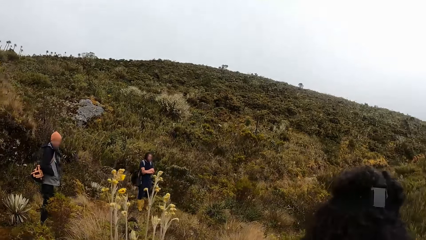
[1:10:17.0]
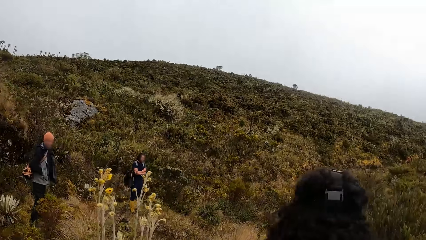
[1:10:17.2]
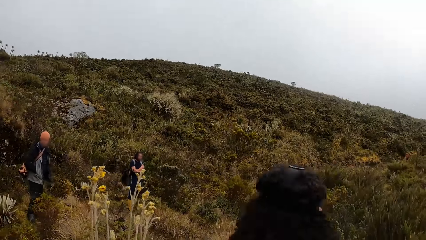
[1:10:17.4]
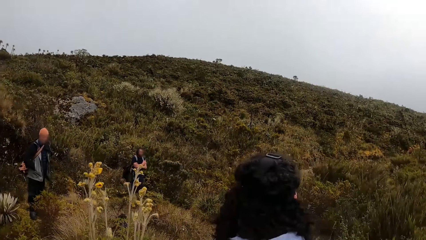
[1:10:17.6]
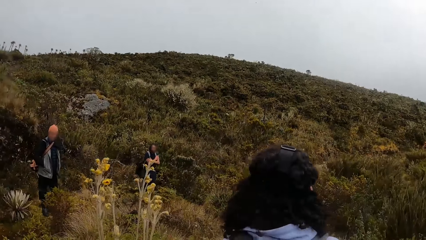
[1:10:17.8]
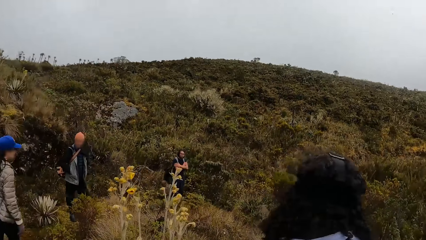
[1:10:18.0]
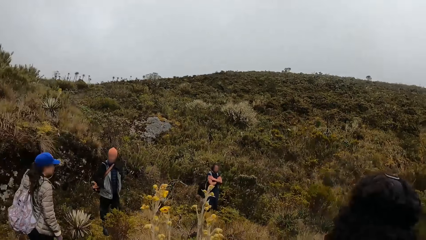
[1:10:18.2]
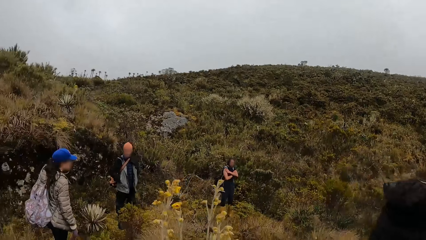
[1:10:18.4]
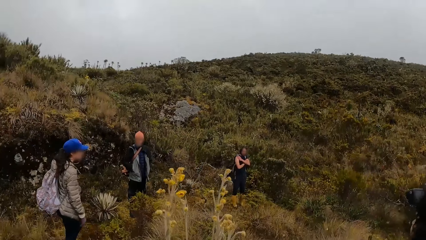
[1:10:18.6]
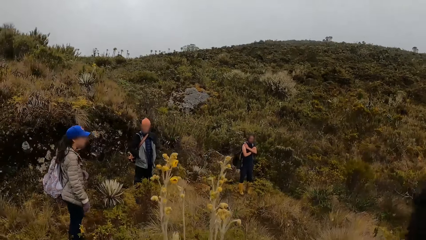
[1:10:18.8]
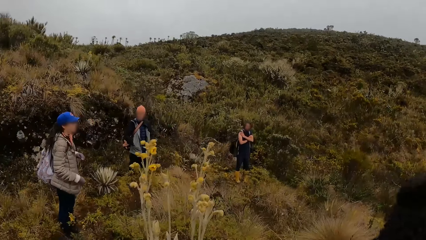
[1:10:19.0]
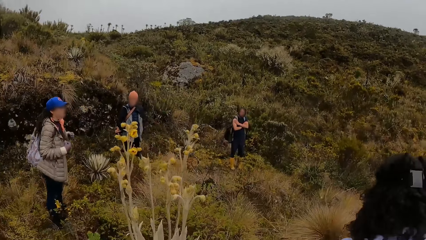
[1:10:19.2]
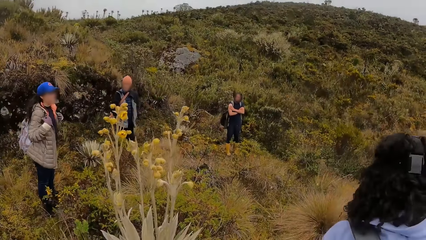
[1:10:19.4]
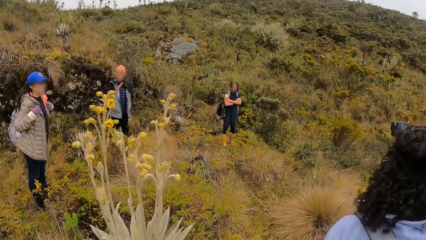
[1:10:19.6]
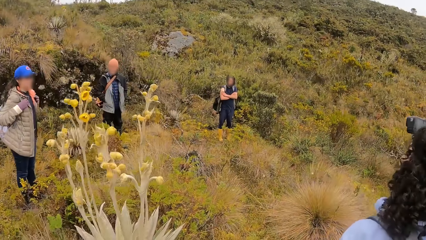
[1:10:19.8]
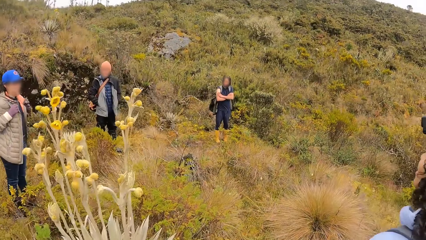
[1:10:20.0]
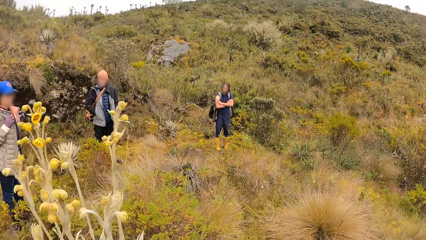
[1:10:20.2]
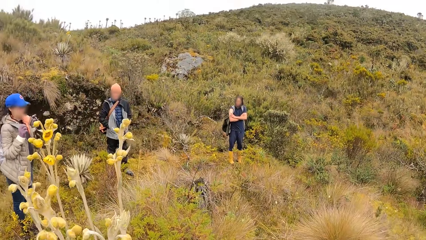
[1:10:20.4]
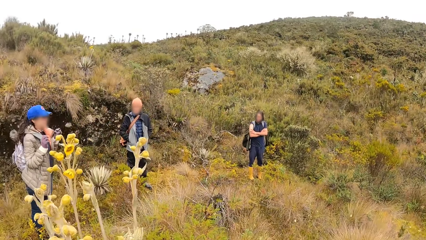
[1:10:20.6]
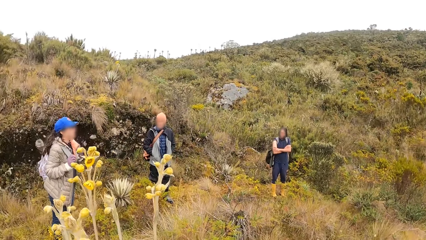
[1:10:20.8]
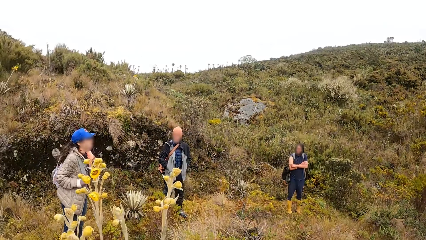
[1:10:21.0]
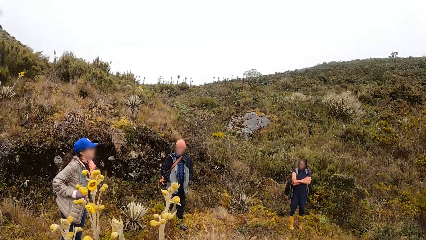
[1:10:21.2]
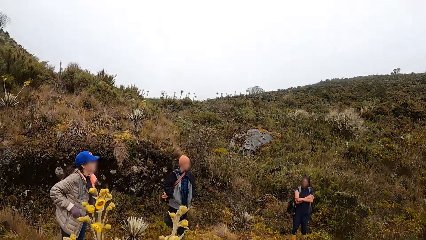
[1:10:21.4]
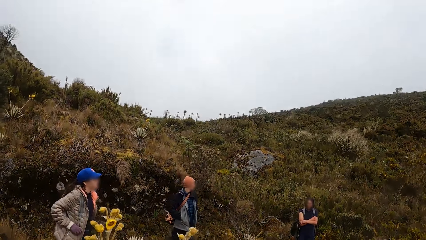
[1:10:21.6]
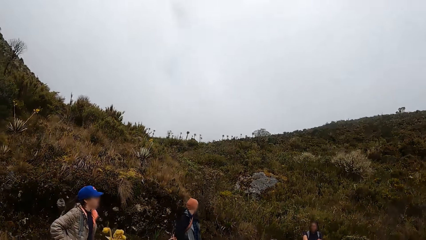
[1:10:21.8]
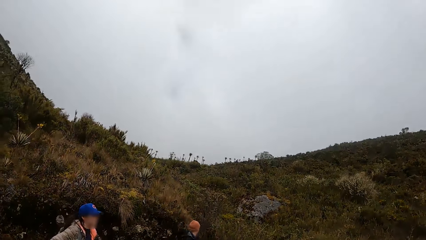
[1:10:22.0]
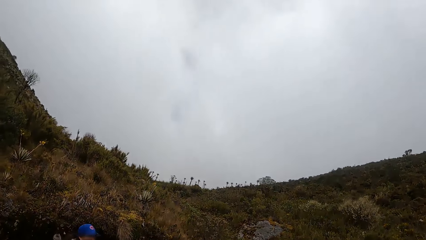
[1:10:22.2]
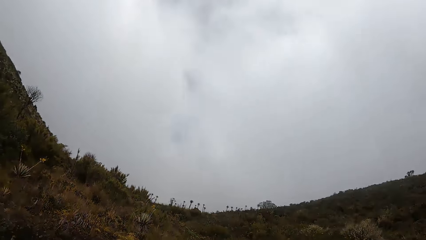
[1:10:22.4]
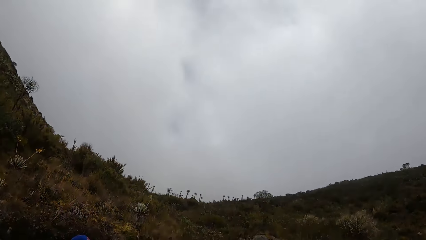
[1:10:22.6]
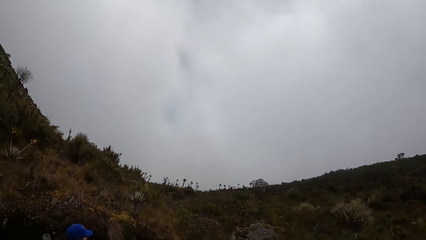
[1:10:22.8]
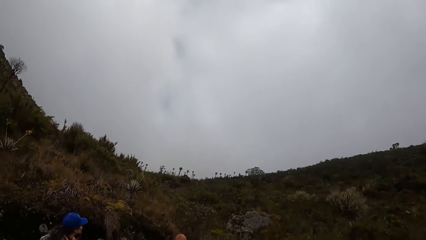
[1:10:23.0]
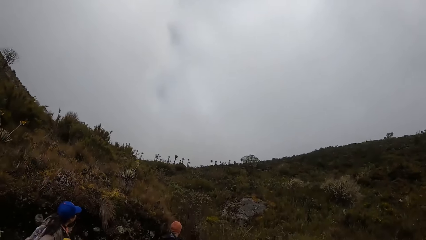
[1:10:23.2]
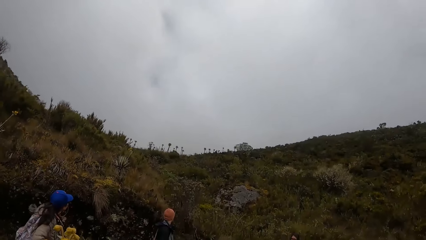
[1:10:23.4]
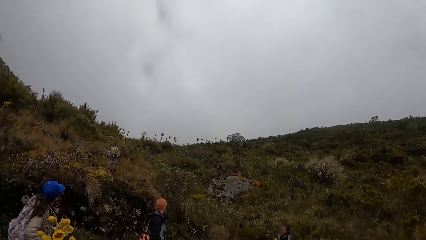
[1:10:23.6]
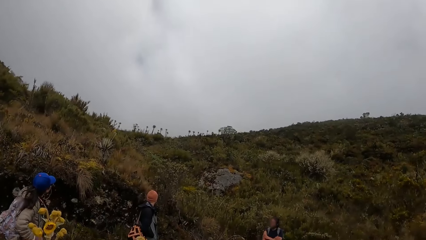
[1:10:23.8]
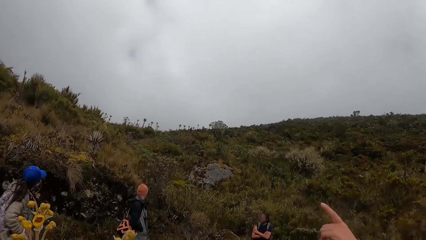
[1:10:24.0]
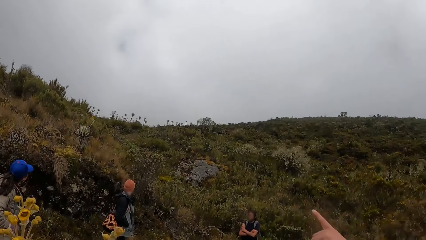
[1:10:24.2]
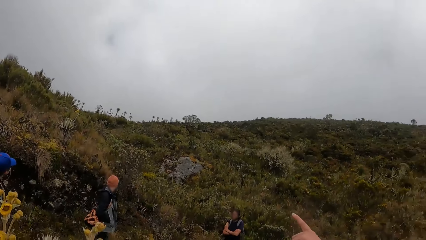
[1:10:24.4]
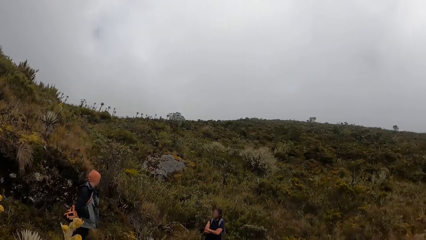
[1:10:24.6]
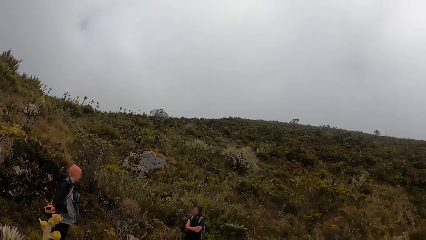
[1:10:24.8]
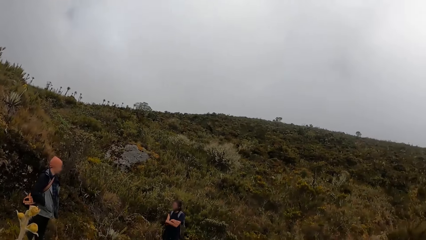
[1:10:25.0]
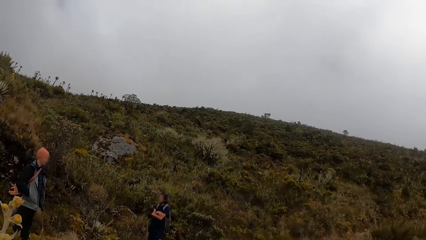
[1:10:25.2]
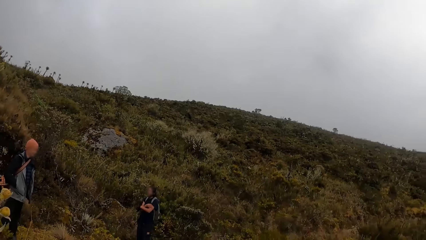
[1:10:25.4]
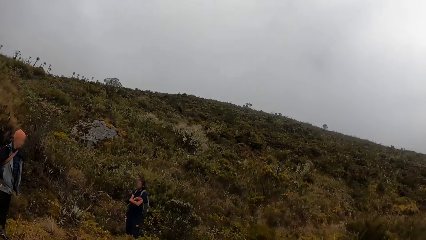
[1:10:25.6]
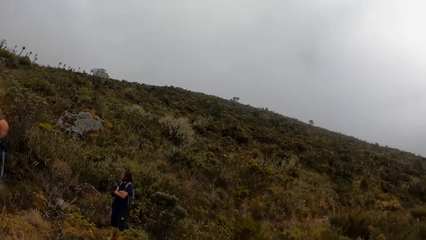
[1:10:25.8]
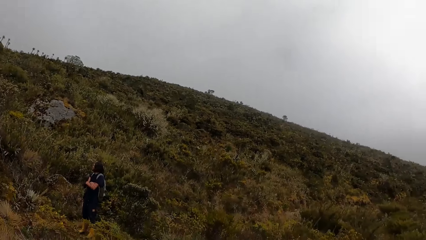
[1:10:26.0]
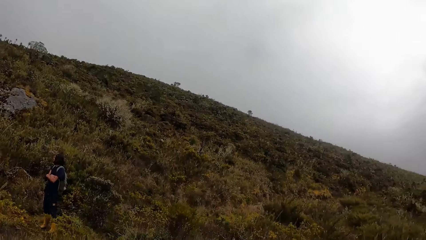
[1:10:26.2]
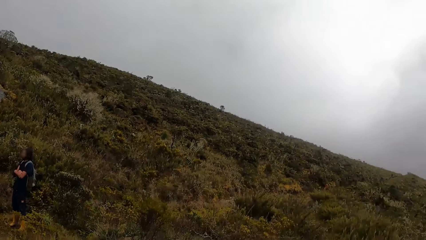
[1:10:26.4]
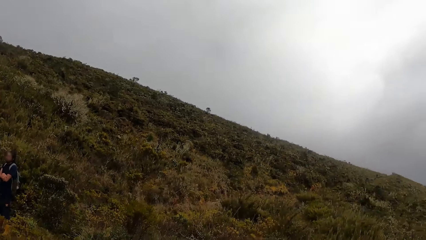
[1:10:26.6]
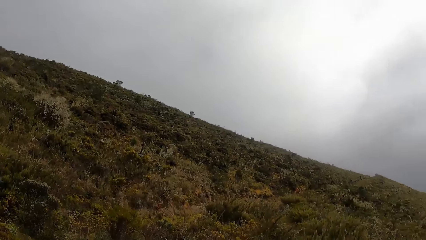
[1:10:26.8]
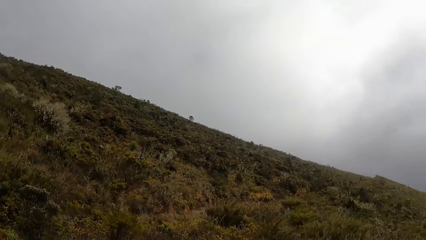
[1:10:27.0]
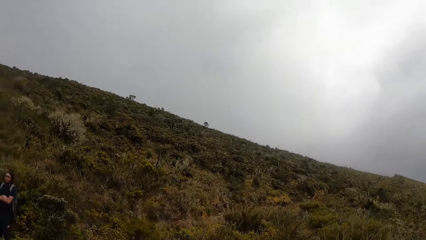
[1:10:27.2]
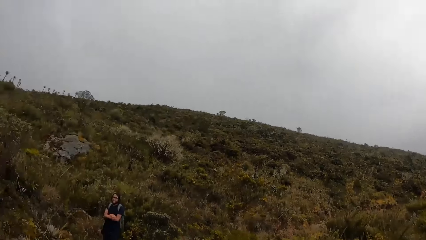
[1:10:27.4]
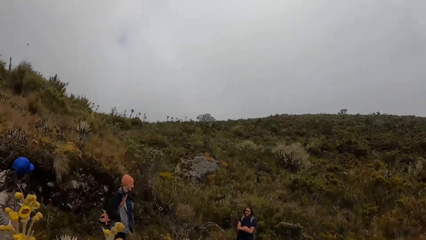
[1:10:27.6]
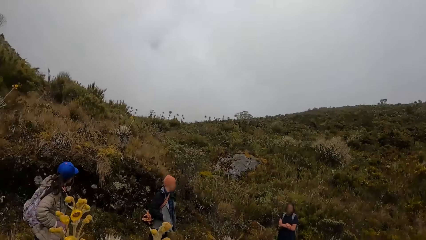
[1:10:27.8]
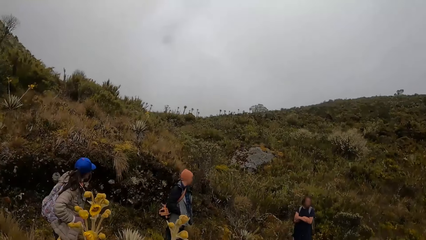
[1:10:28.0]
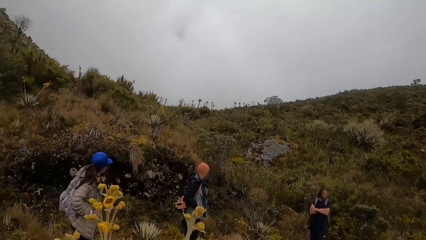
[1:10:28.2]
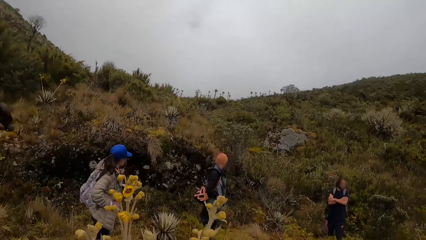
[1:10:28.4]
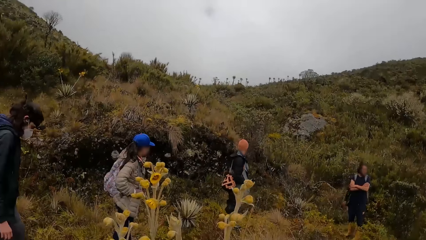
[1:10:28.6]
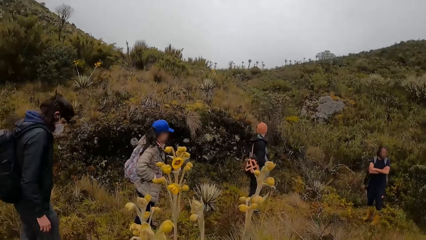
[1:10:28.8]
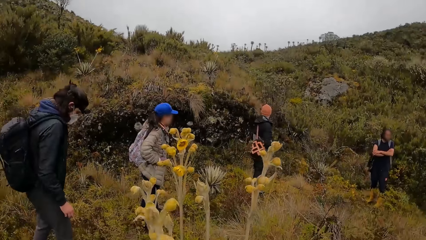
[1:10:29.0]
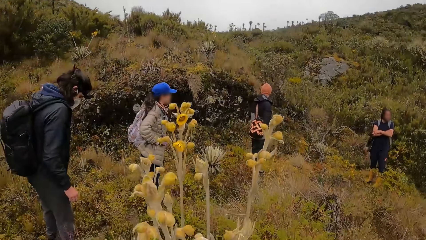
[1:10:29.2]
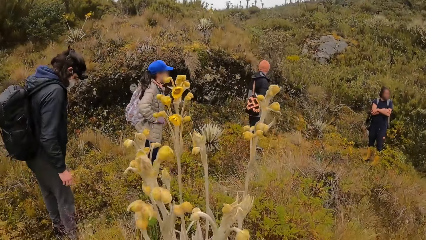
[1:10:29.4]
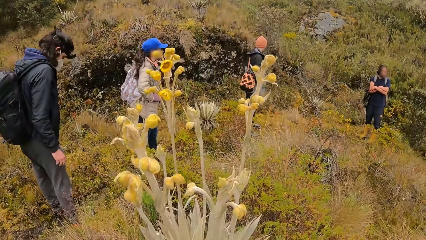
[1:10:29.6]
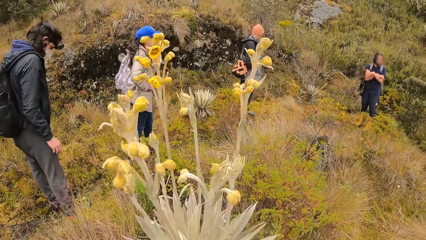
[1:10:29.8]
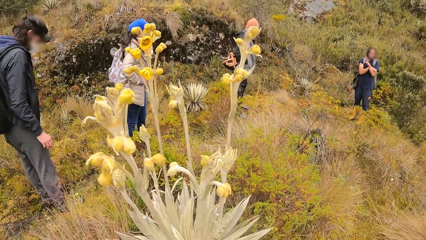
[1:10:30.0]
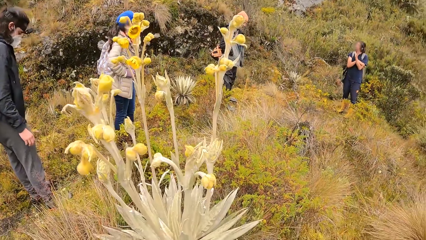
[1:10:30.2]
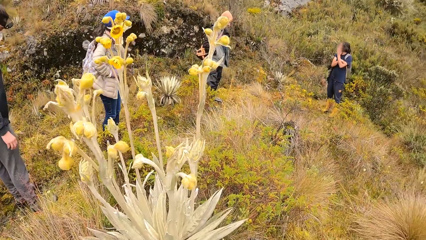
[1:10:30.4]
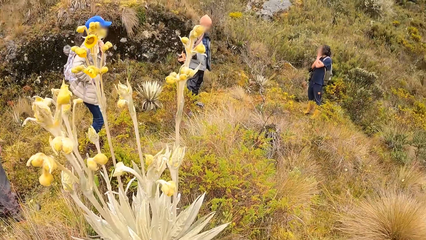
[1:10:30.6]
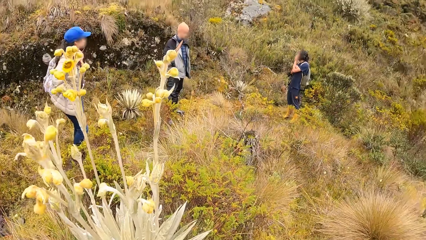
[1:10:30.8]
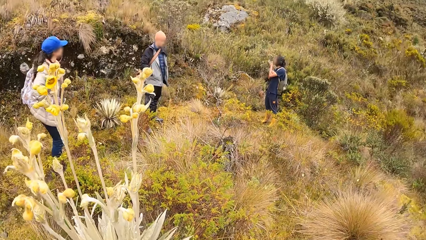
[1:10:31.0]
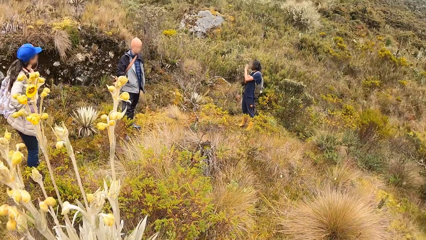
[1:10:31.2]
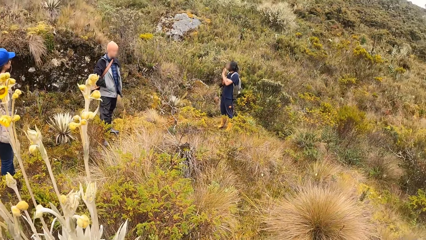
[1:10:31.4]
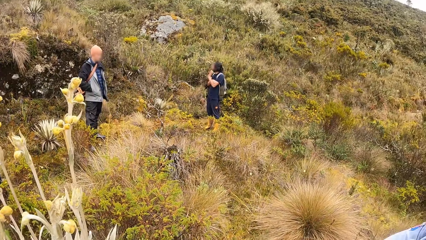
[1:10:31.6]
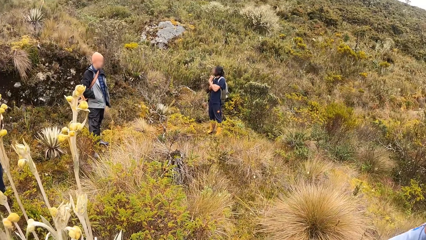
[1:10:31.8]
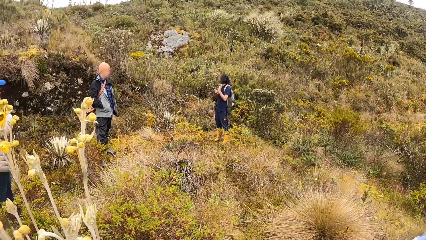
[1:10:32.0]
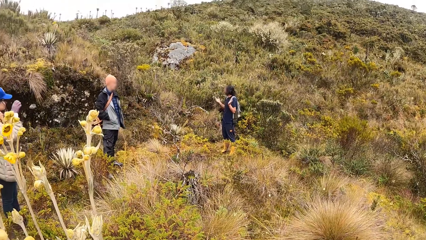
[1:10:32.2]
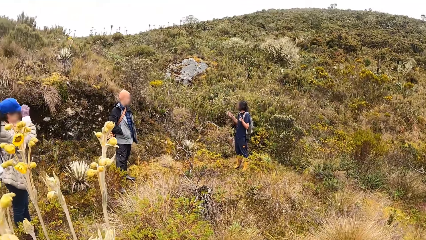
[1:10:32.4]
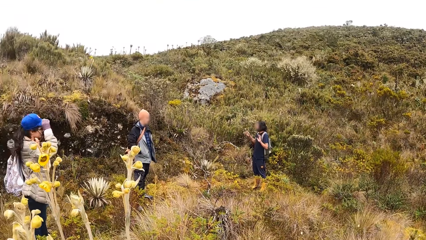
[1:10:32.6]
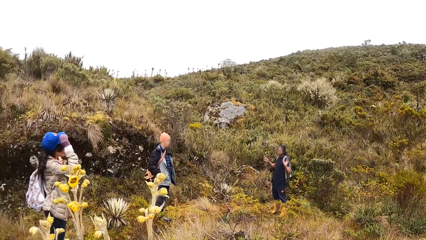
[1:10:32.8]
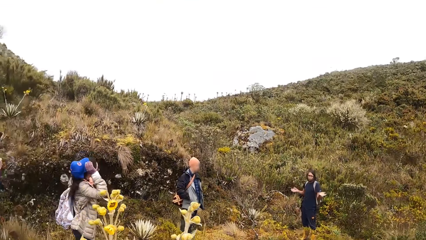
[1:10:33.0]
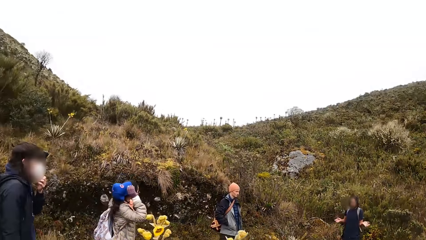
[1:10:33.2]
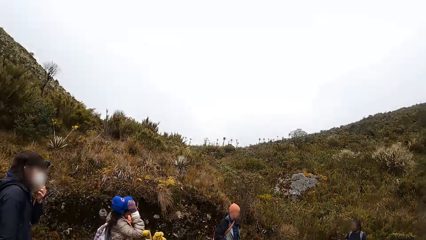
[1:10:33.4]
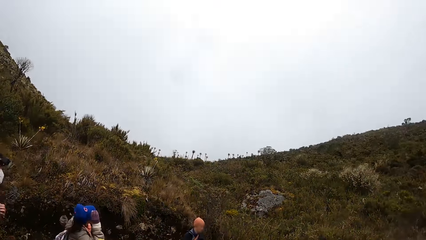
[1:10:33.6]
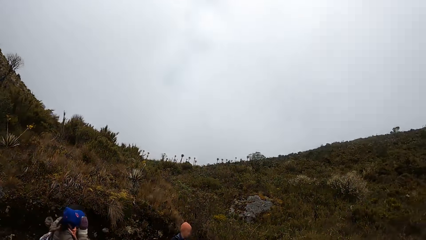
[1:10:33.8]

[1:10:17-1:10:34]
The camera wearer looks around the mountain. A woman adjusts her backpack straps on both shoulders with both gloved hands. The camera wearer looks at a man. They look up the mountain. They converse with the man. They look around the mountain. They look at another woman. They look around the compound. The first woman removes her cap from her head with her right gloved hand.
